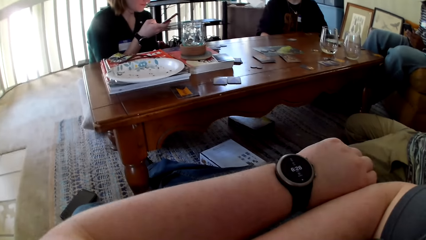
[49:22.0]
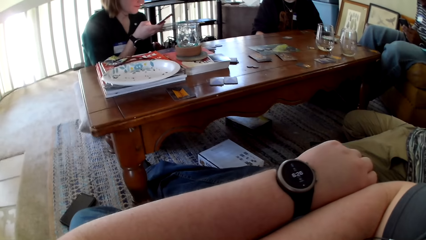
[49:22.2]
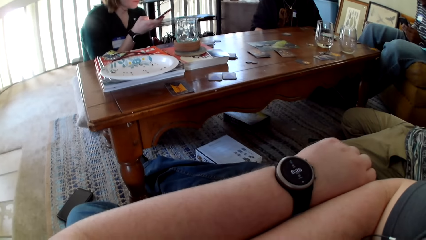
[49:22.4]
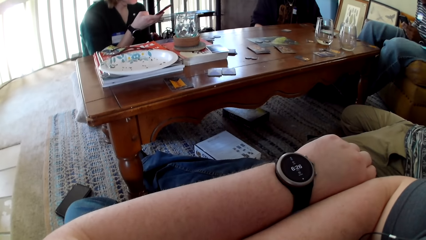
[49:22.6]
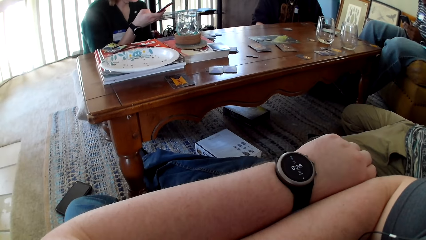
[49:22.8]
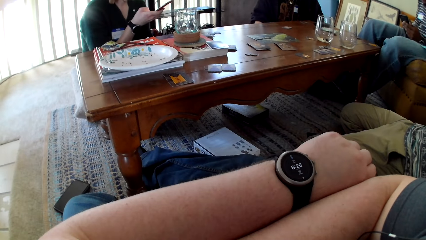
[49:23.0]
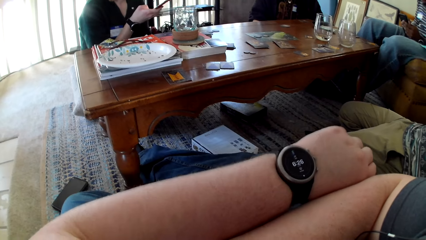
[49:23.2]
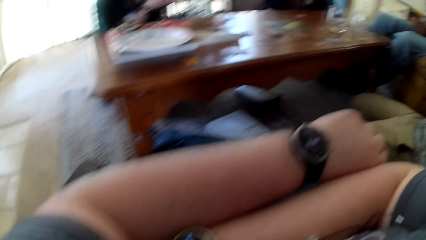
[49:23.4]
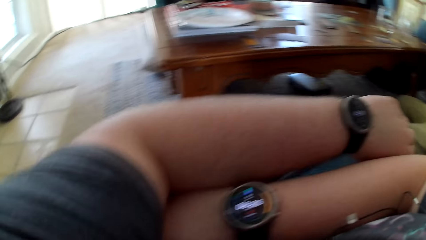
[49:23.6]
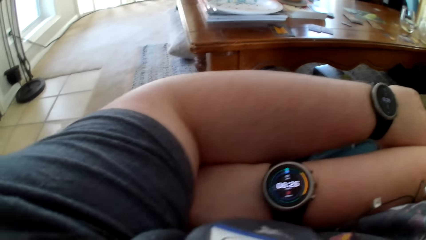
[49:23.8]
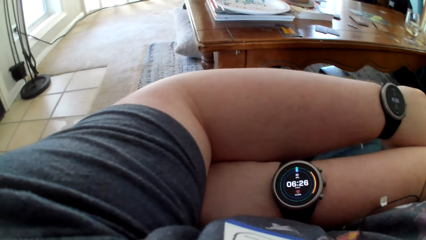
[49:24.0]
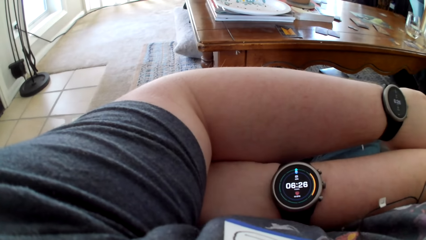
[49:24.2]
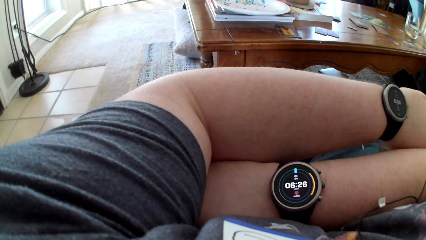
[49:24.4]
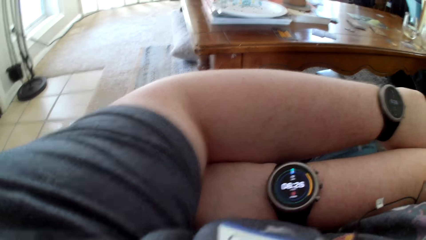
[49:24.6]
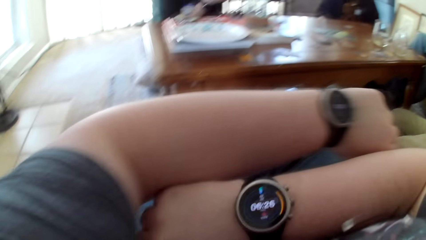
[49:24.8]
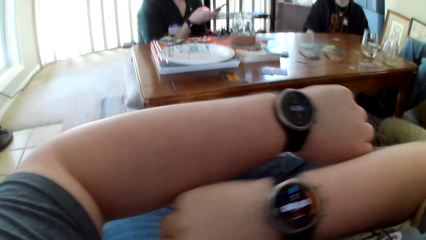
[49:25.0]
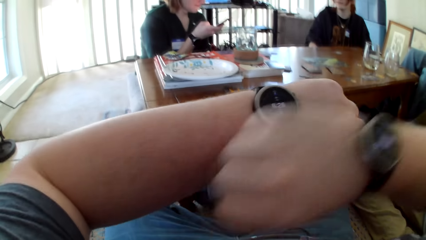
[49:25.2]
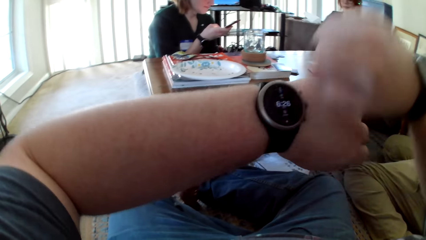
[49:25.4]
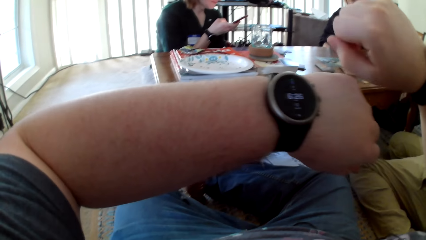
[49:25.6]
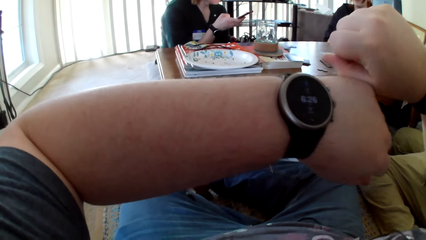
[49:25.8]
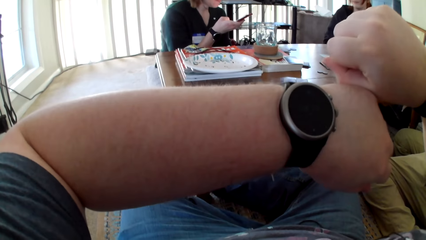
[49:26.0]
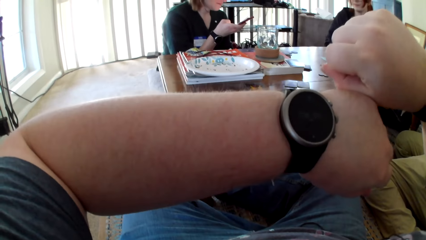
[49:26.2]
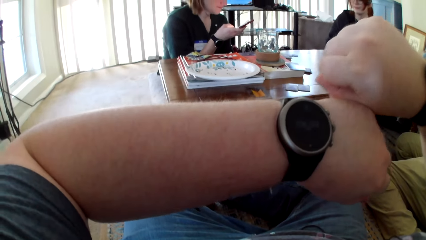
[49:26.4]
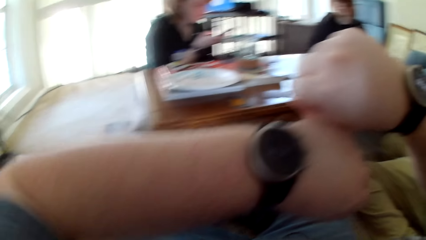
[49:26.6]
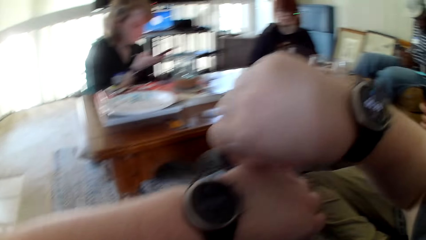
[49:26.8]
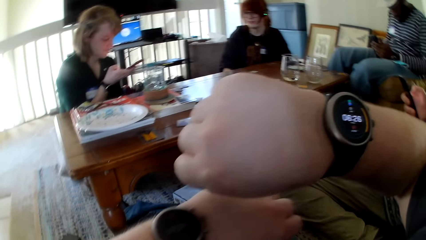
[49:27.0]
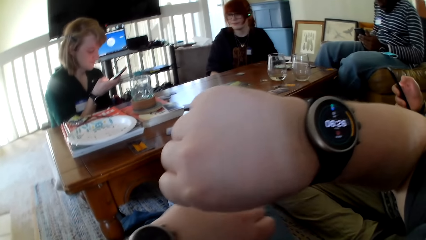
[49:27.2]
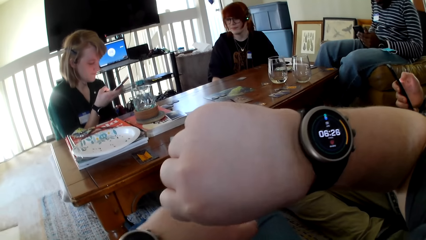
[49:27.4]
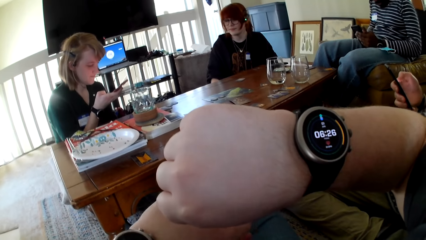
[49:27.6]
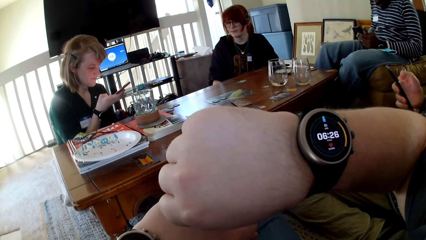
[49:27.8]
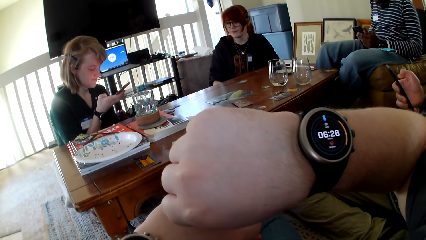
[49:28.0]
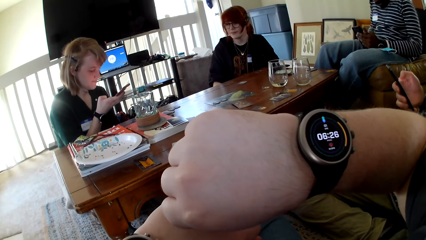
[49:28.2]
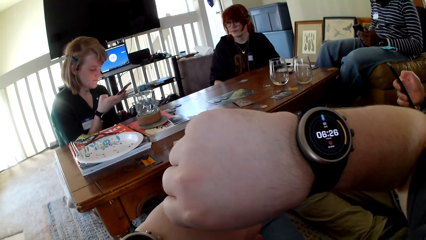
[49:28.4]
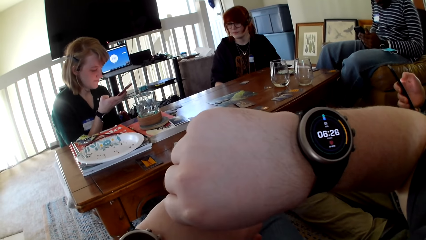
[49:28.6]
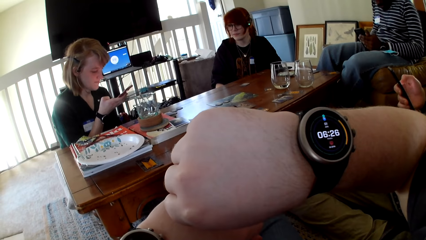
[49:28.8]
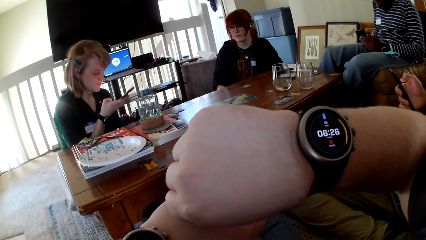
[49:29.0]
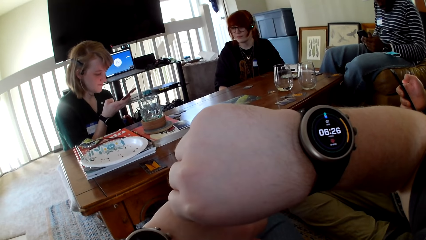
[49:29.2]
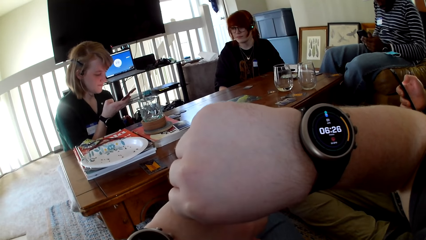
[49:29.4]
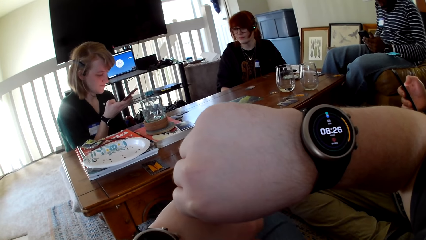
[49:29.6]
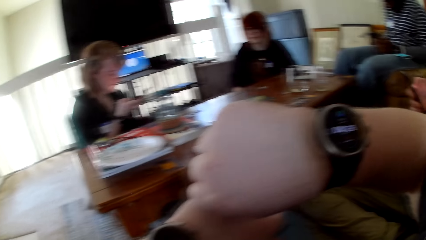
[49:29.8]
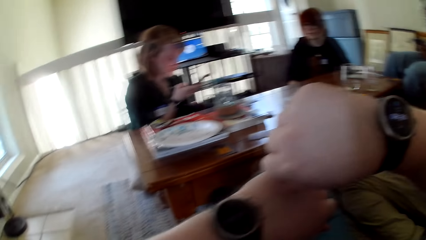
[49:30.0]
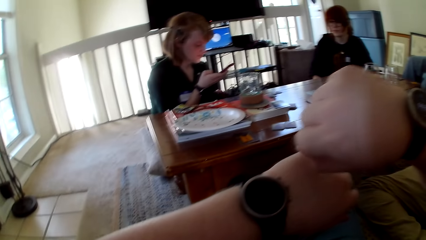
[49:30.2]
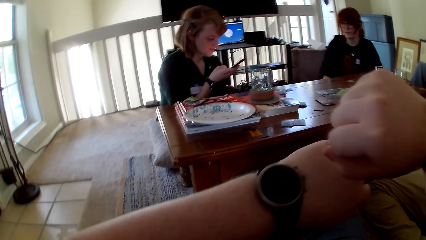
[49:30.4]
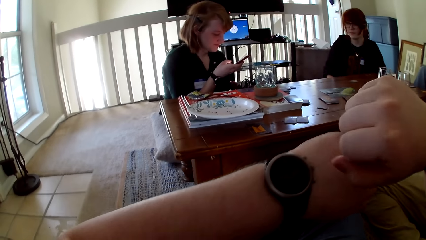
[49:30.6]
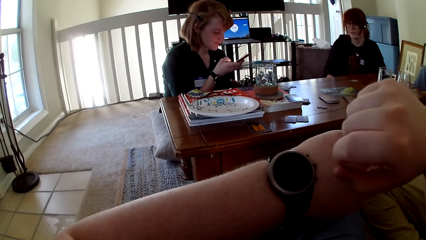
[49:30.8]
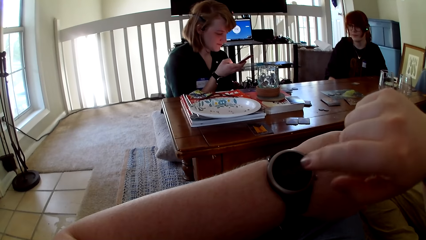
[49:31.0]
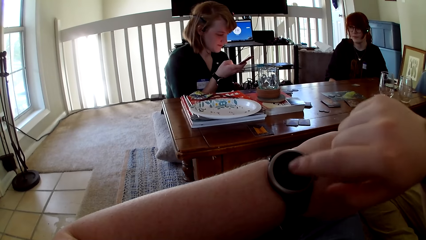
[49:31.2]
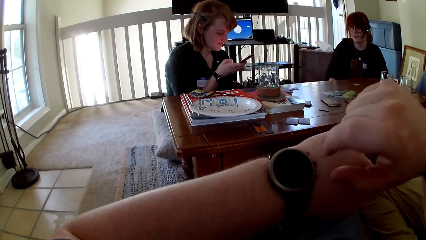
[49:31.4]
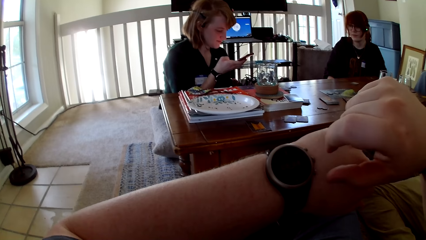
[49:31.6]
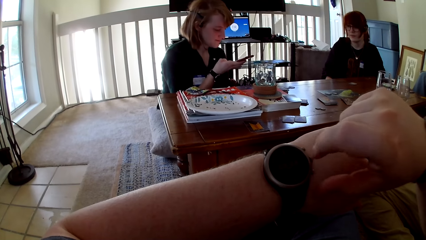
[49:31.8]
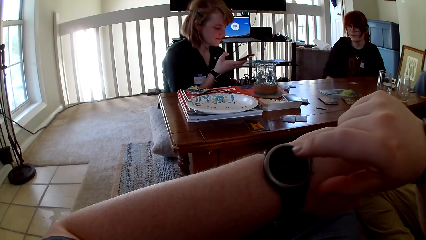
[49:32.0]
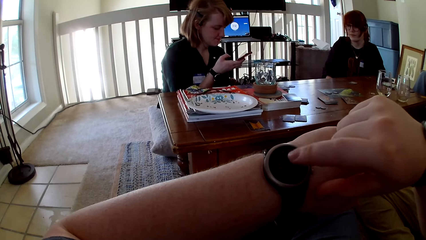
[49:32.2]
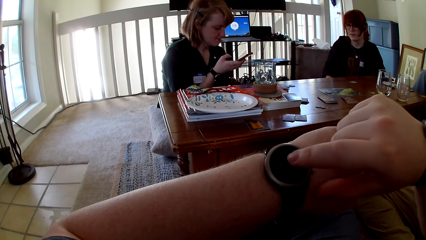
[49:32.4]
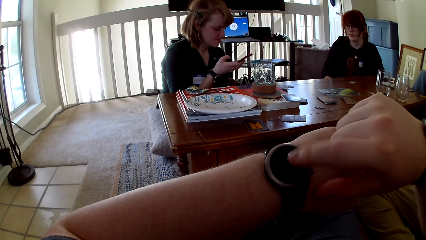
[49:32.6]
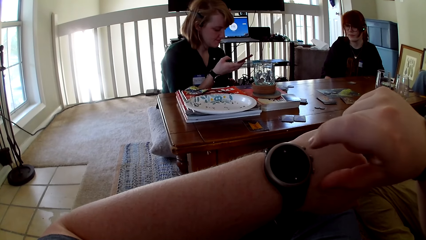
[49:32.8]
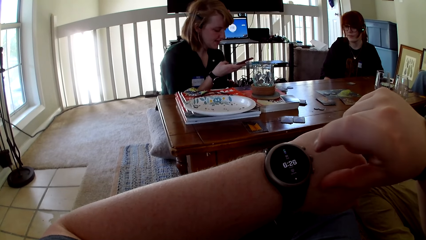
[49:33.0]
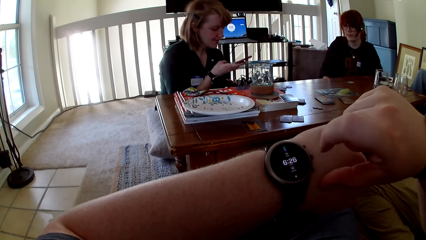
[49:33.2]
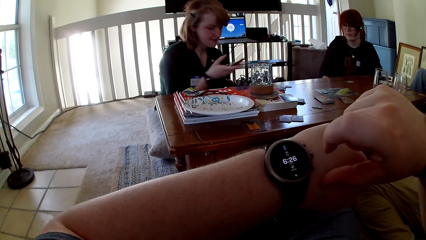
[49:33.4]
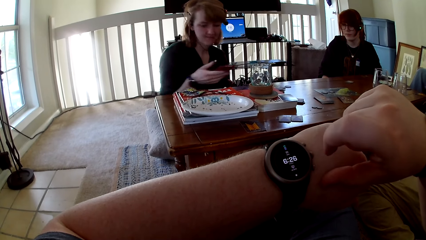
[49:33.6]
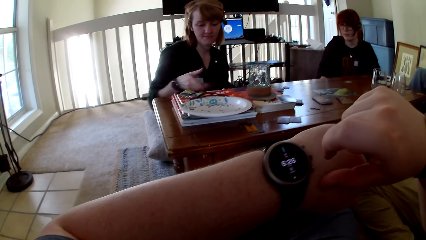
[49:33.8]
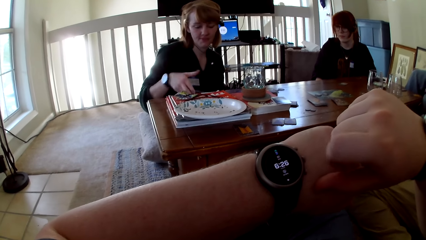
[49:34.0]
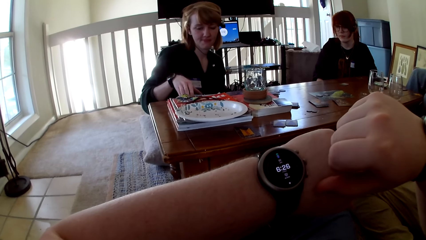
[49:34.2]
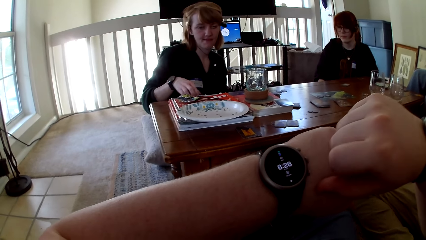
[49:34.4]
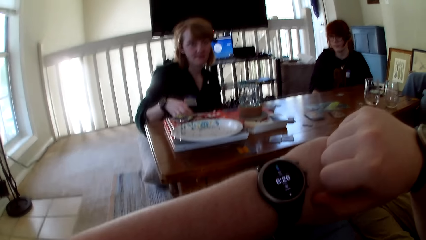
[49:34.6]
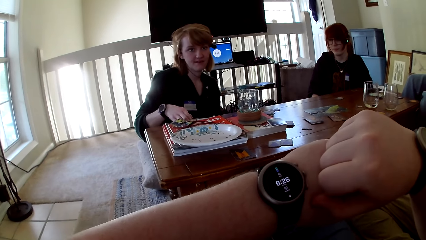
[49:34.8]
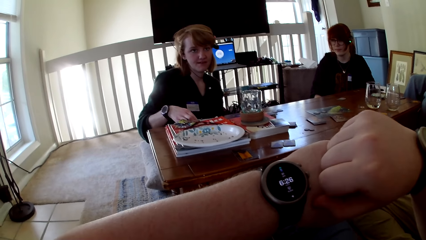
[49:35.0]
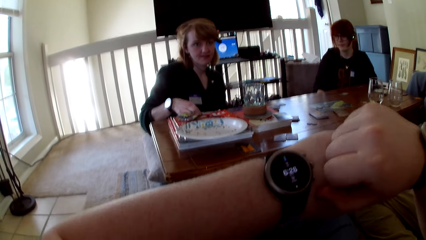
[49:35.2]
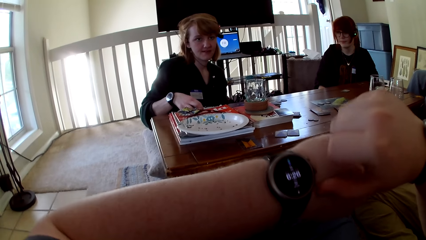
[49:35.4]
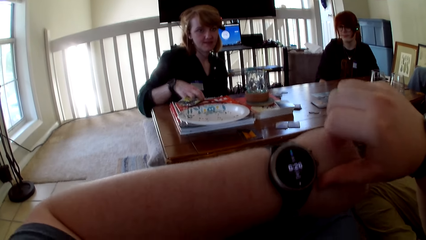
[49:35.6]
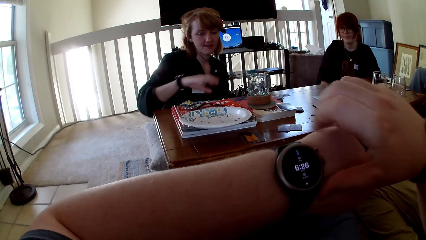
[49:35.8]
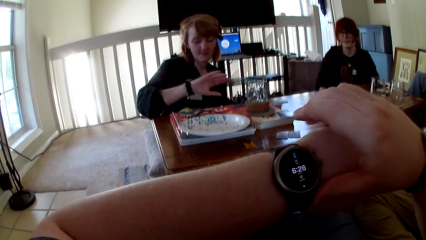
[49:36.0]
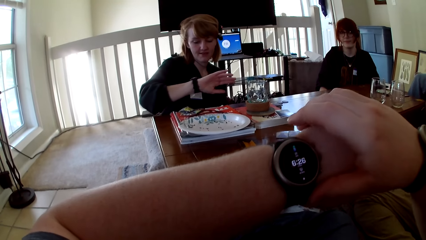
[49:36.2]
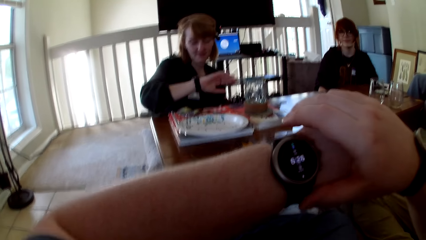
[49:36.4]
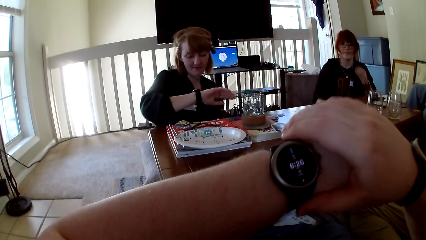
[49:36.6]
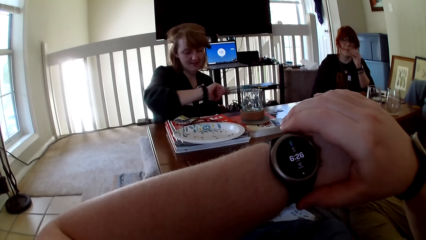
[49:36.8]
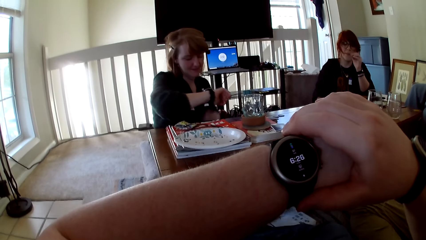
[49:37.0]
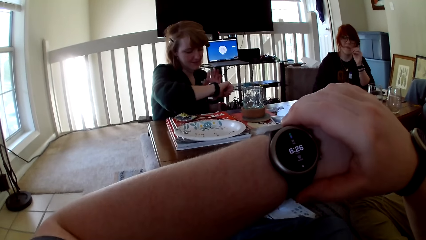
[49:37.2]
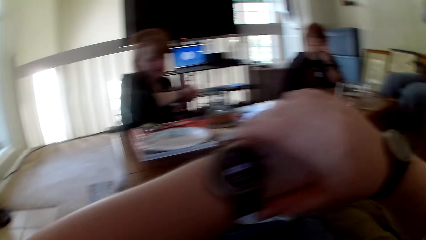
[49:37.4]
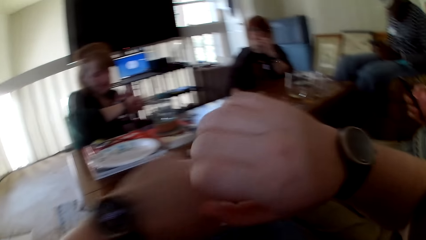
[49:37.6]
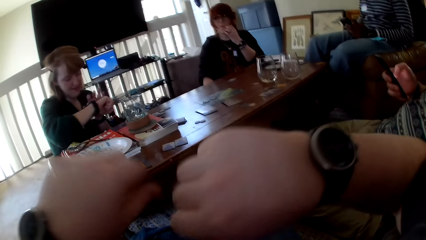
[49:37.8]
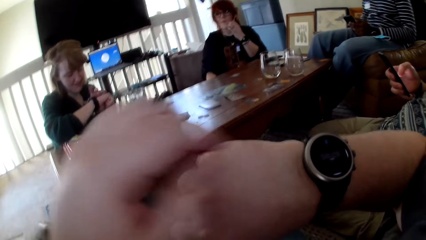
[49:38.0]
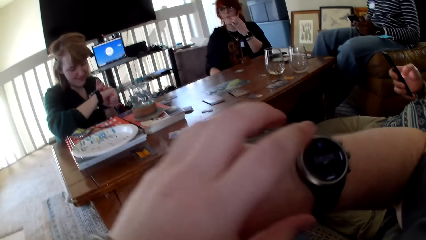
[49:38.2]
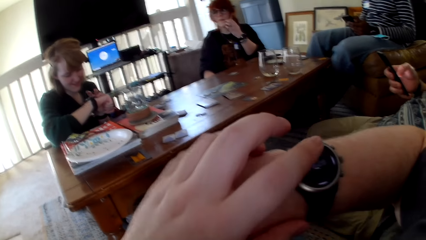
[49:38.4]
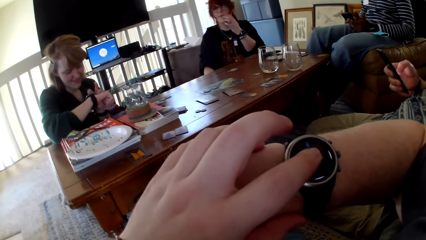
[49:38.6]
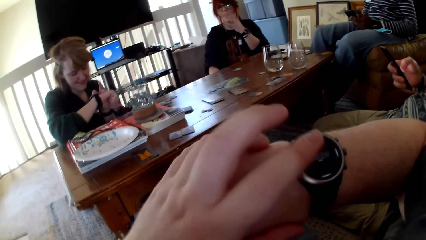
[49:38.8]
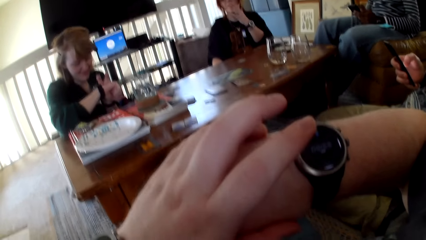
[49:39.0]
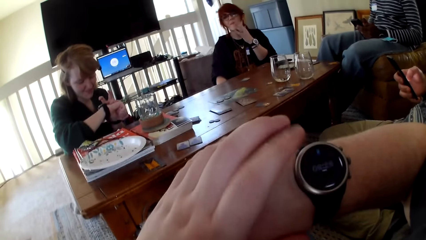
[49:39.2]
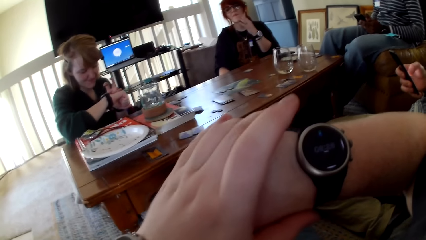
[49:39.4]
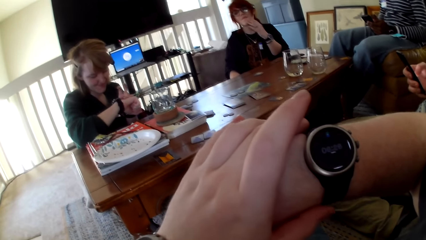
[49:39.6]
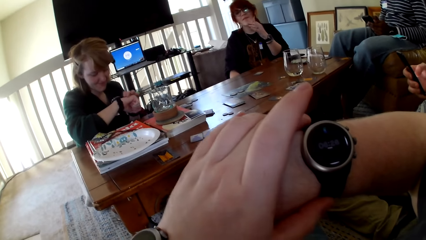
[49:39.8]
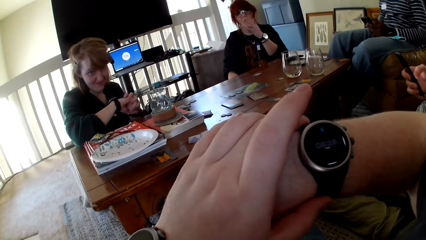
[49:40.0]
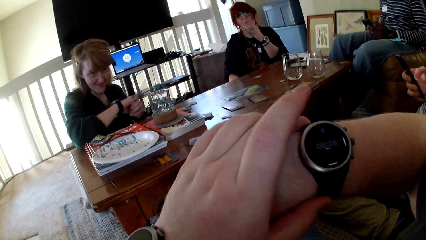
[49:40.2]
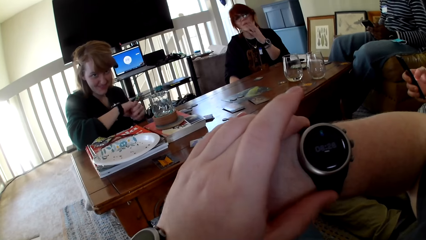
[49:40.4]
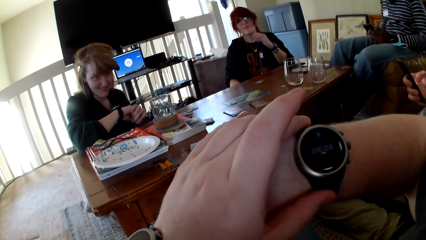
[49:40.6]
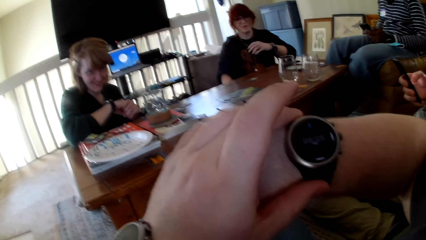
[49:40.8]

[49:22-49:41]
The camera wearer checks his wrist watch. He folds his hands. He looks at the watch on his hands. A woman looks at her phone. The camera wearer touches the wrist watch. He converses with the woman. The woman puts the phone on the table. The camera wearer touches his watch.
